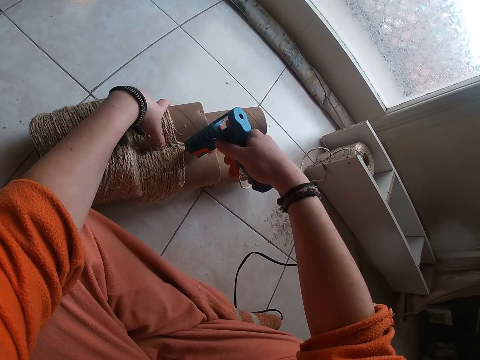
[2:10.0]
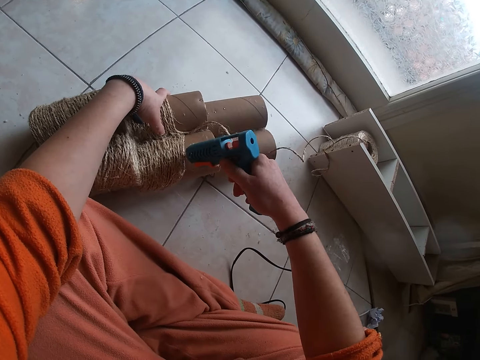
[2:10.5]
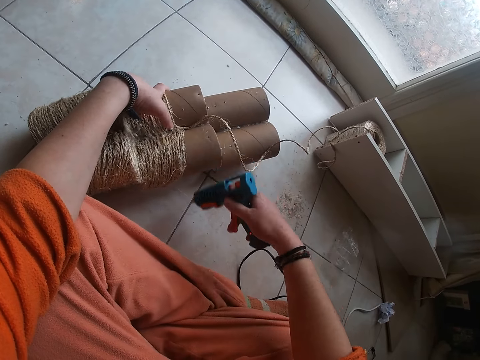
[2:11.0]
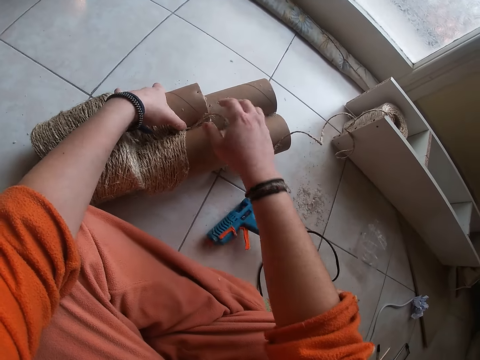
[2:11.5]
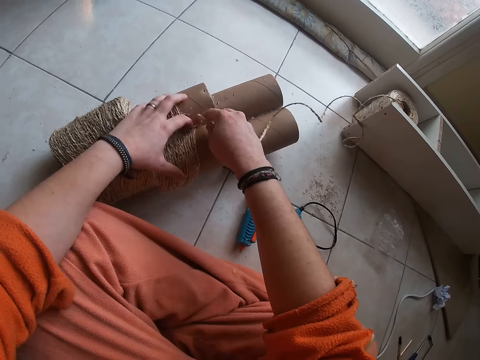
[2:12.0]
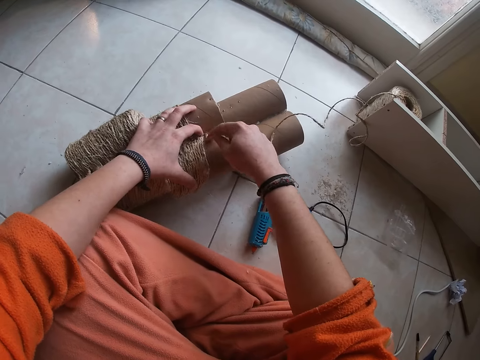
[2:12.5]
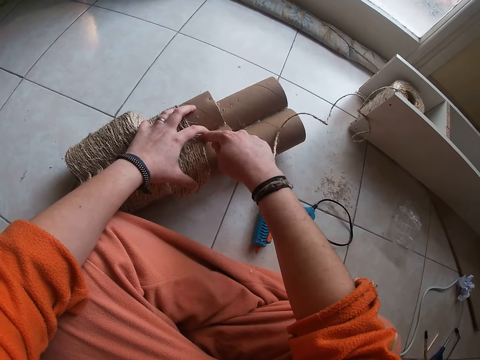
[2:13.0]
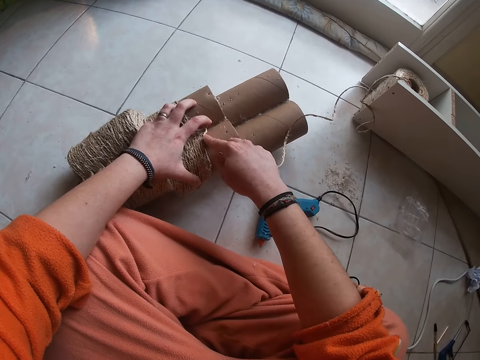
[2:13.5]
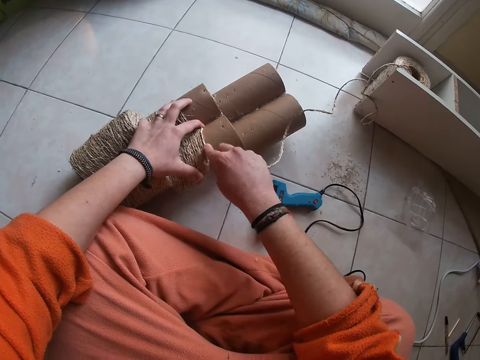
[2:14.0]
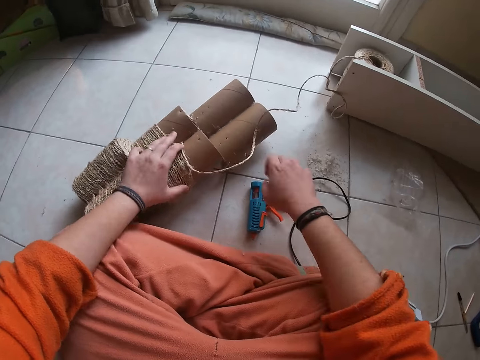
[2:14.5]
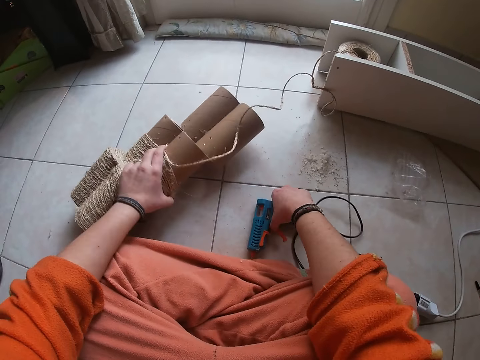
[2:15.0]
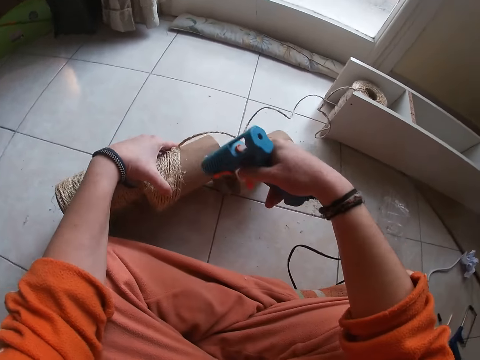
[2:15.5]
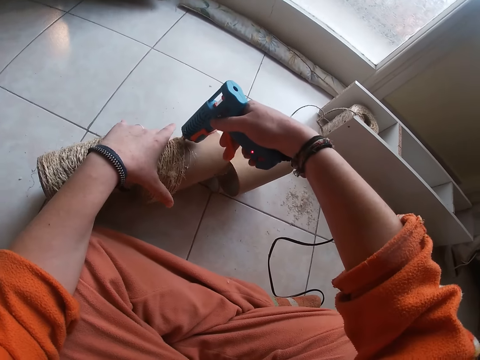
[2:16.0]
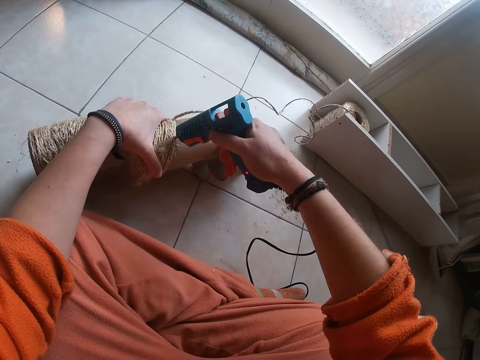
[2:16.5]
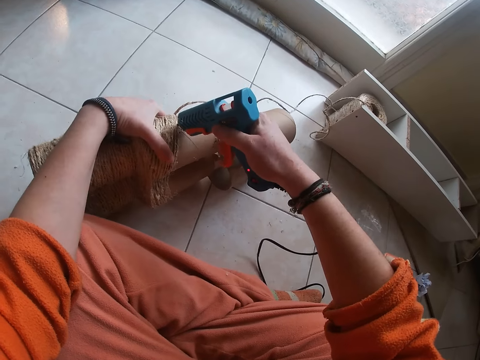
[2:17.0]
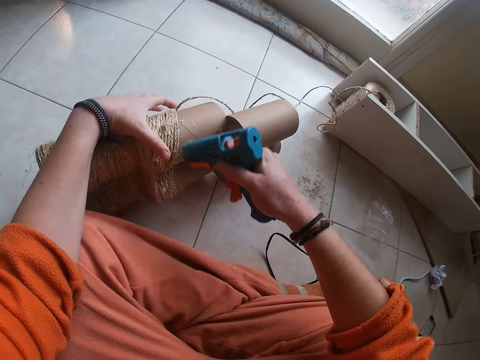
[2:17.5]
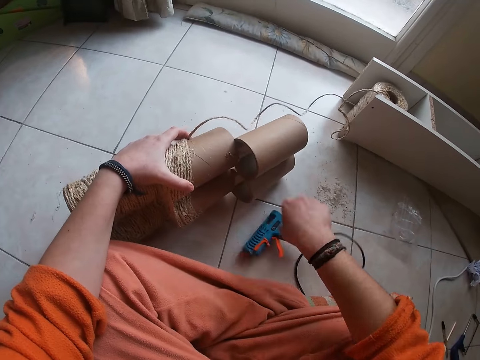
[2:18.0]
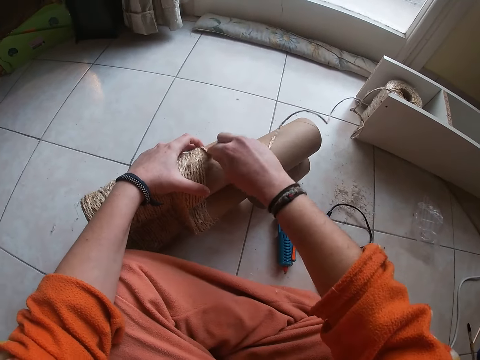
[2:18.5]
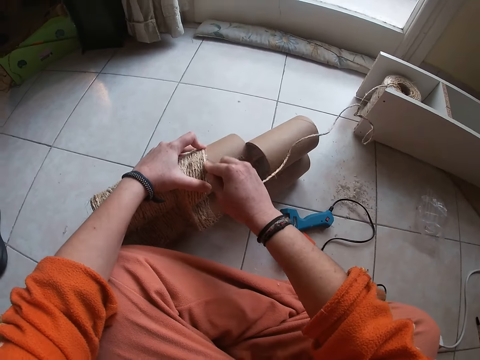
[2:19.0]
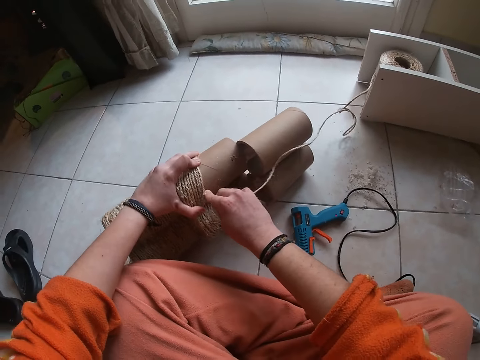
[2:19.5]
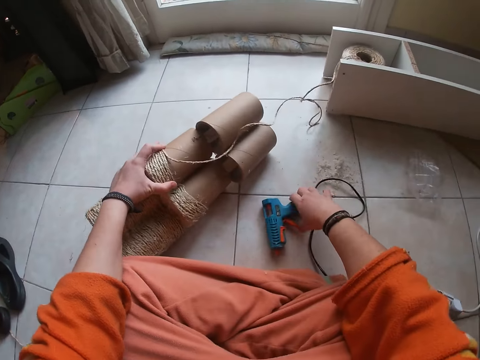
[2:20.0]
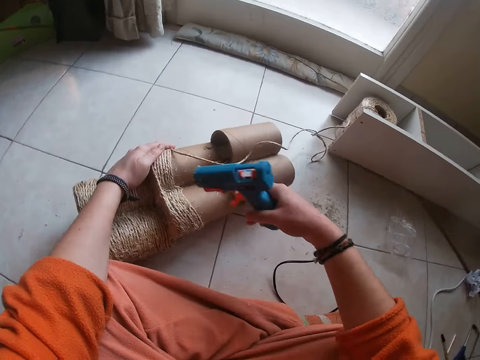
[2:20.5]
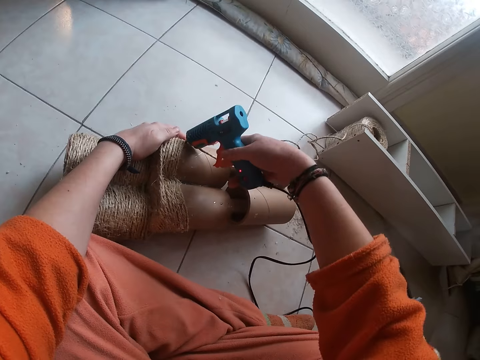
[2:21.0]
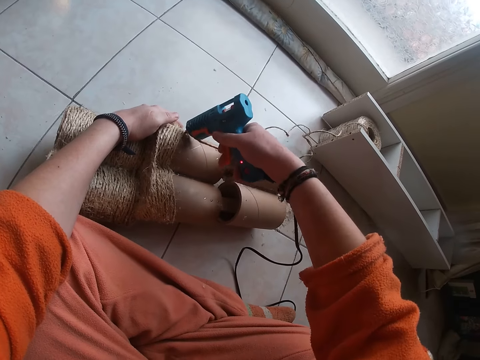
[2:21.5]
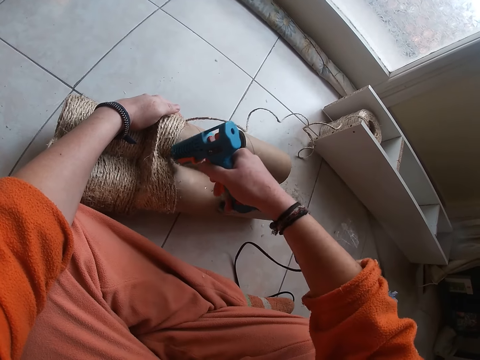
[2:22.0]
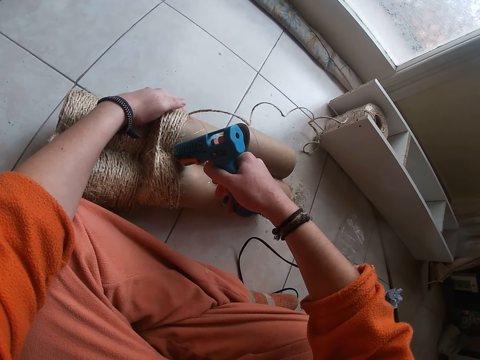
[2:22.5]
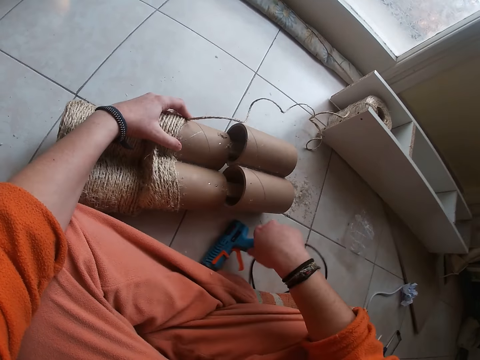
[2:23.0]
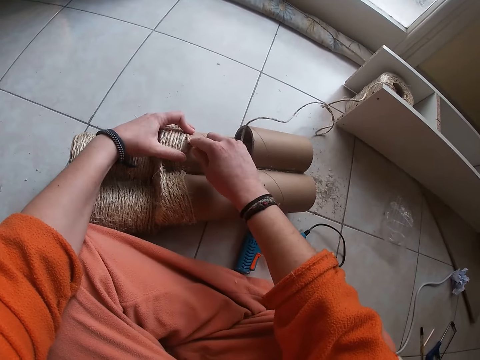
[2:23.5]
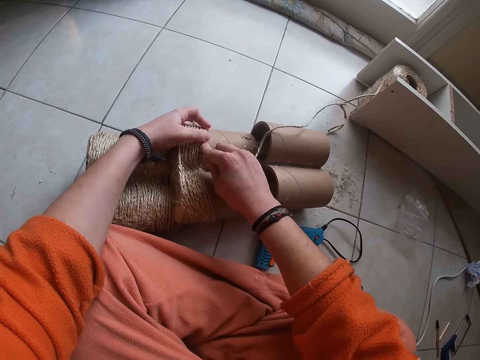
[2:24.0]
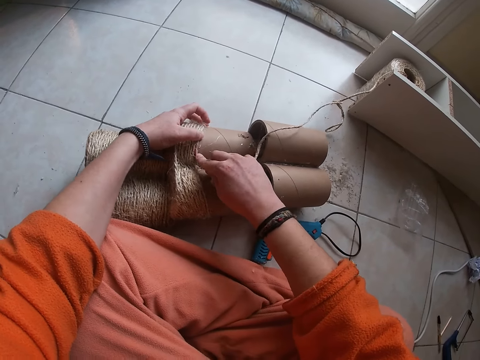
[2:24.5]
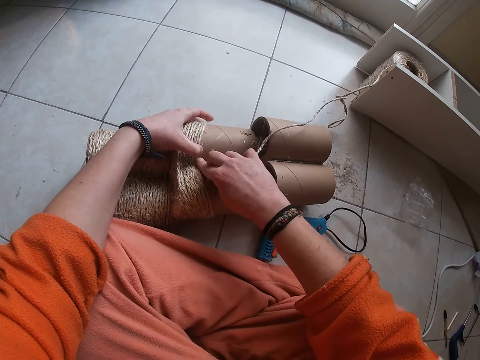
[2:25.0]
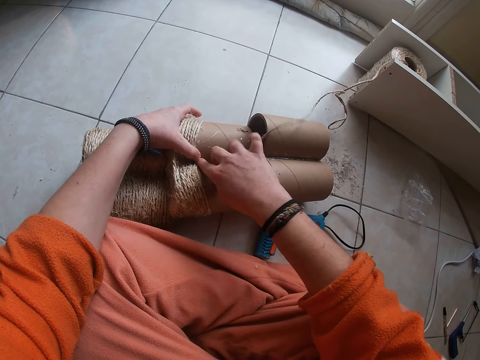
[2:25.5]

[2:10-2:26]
The camera wearer applies the hot glue gun to the thread reel with her right hand. She drops the hot glue gun on the floor with her right hand. She places the thread on the thread reel with her right hand. She adjusts the cotton cord with both hands. She removes her right hand from the thread. She picks up the hot glue gun on the floor with her right hand. She applies the hot glue gun to the thread reel with her right hand. She drops the hot glue gun on the floor with her right hand. She places the thread on the thread reel with her right hand. She adjusts the cotton cord with both hands. She removes her right hand from the thread. She picks up the hot glue gun on the floor with her right hand. She applies the hot glue gun to the thread reel with her right hand. She drops the hot glue gun on the floor with her right hand. She places the thread on the thread reel with her right hand. She adjusts the cotton cord with both hands.

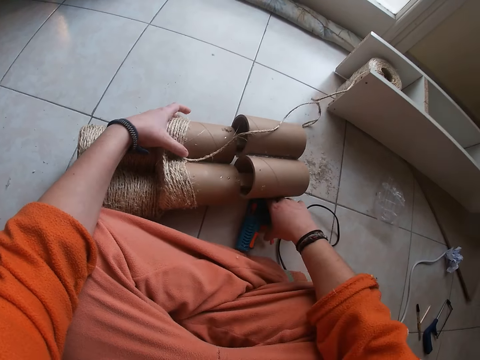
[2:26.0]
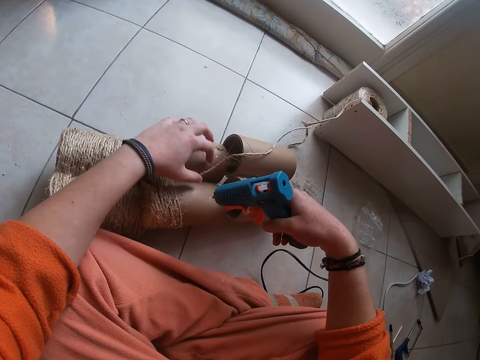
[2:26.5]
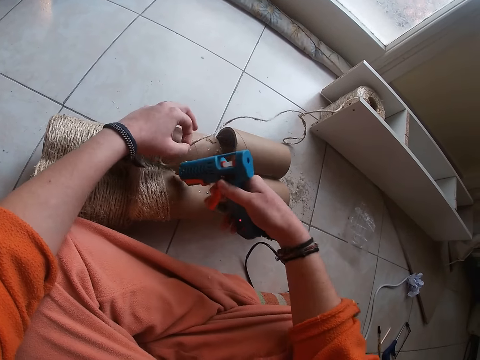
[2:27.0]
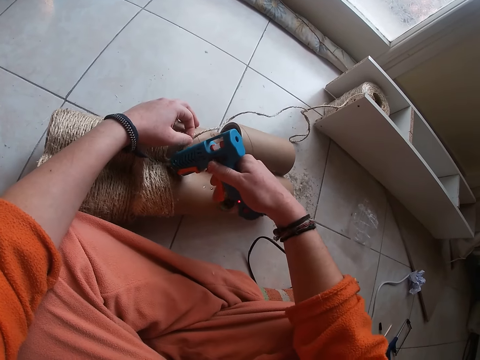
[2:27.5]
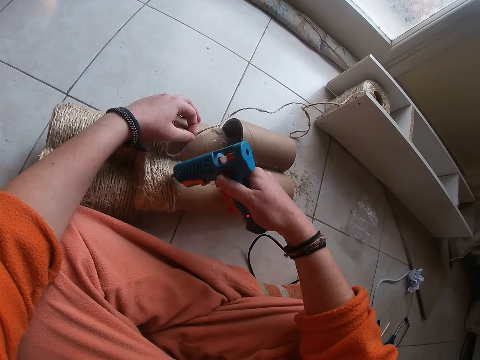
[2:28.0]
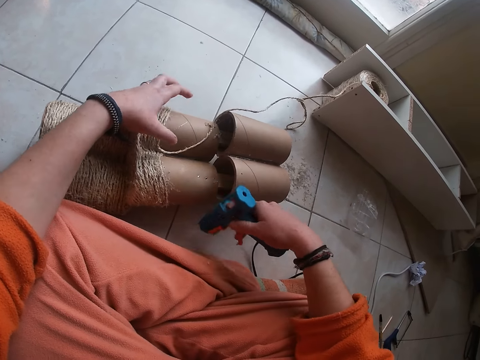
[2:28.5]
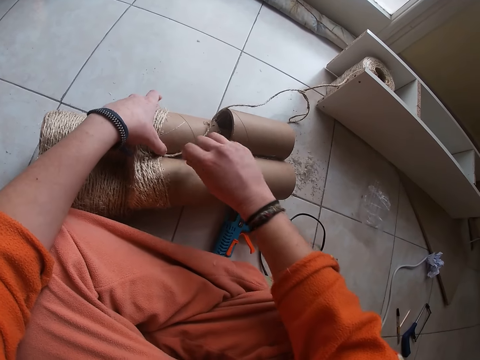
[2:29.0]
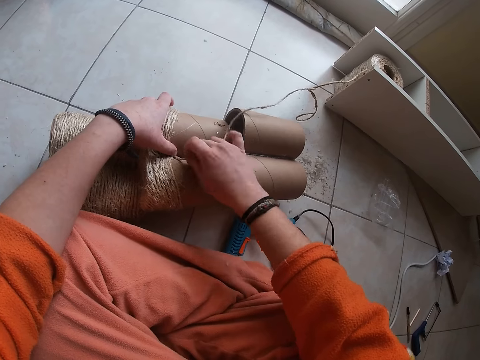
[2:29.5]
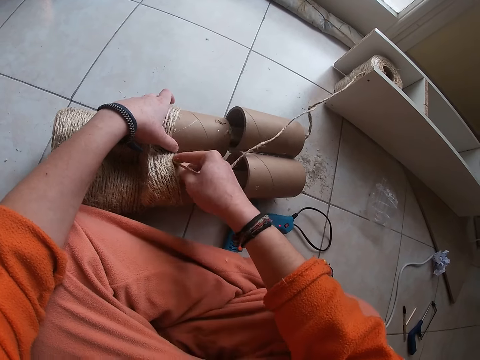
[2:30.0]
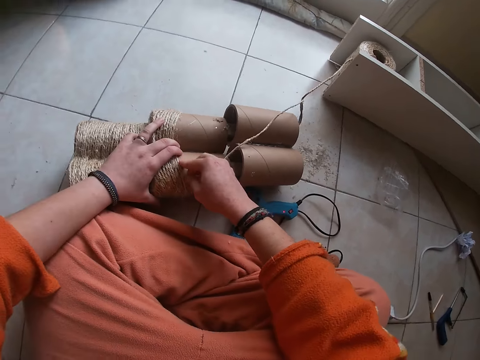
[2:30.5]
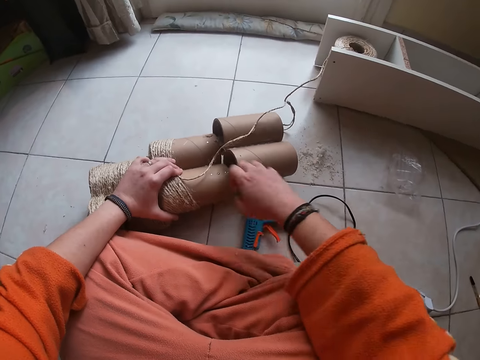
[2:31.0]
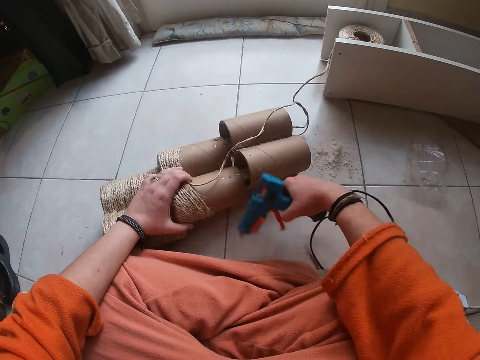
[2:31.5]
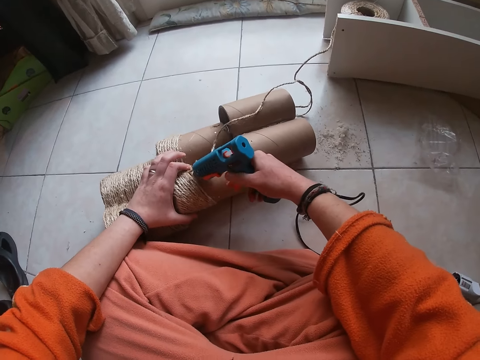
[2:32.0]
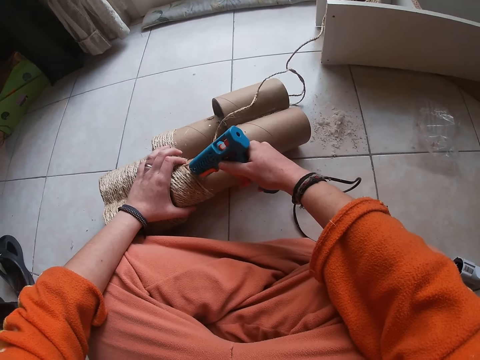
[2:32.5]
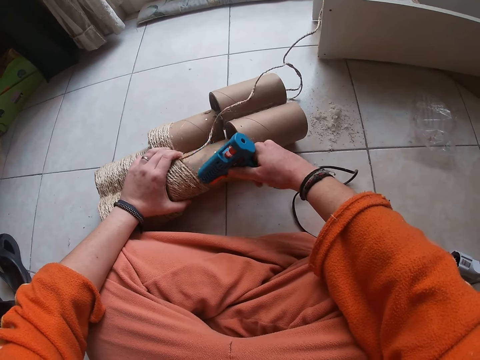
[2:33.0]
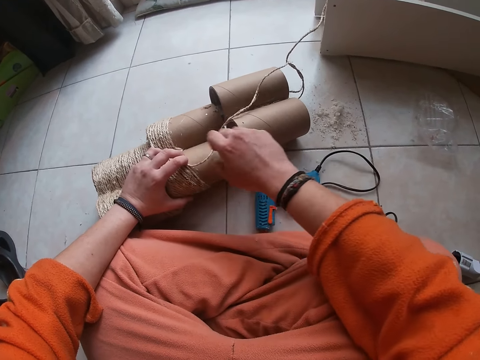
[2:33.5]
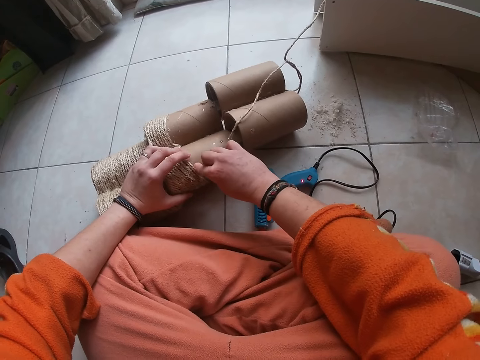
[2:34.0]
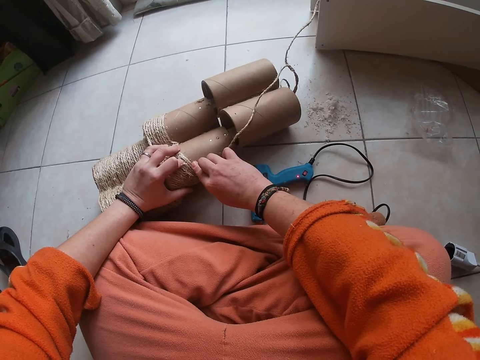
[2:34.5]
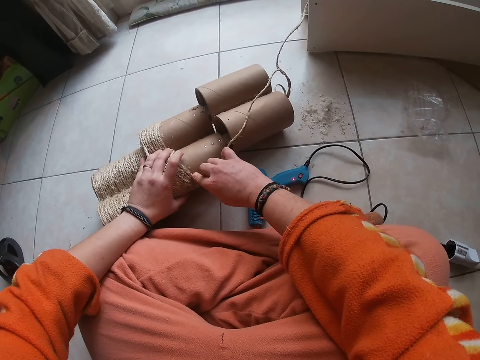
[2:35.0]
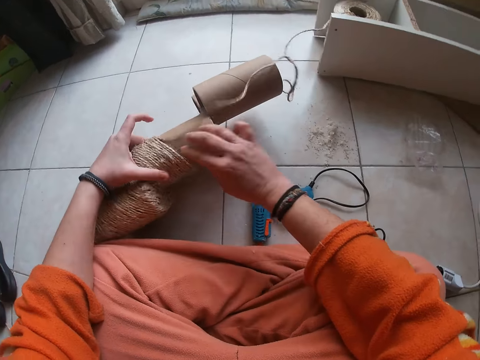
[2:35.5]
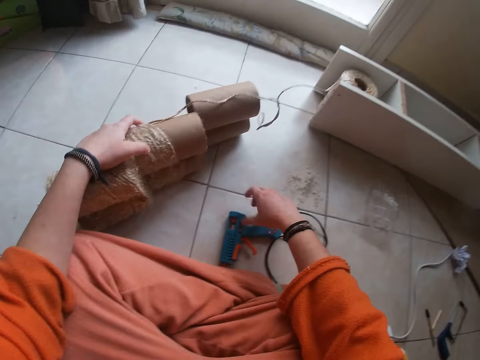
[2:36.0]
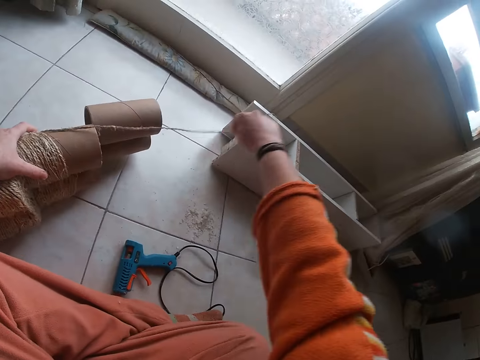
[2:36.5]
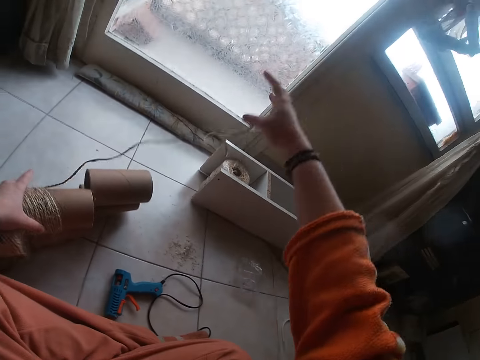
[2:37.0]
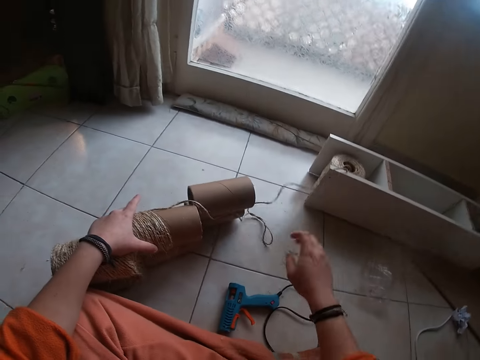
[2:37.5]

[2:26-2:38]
The camera wearer removes her right hand from the thread. She picks up the hot glue gun on the floor with her right hand. She holds the thread with her left hand. She applies the hot glue gun to the thread reel with her right hand. She drops the hot glue gun on the floor with her right hand. She places the thread on the thread reel with her right hand. She adjusts the cotton cord with both hands. She removes her right hand from the thread. She picks up the hot glue gun on the floor with her right hand. She applies the hot glue gun to the thread reel with her right hand. She drops the hot glue gun on the floor with her right hand. She places the thread on the thread reel with her right hand. She adjusts the cotton cord with both hands. She rotates the thread reel on the floor with her left hand. She removes her right hand from the thread. She stretches the thread with her right hand.
